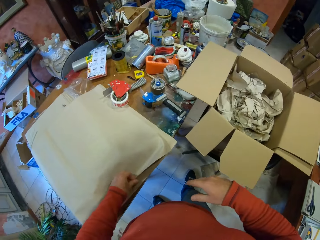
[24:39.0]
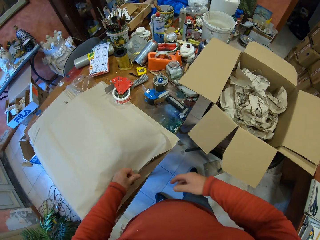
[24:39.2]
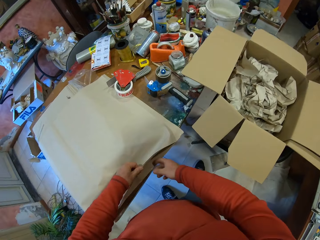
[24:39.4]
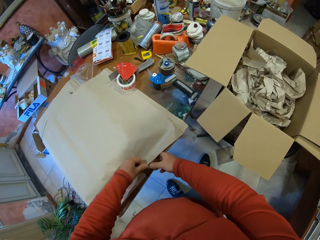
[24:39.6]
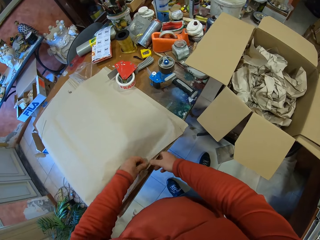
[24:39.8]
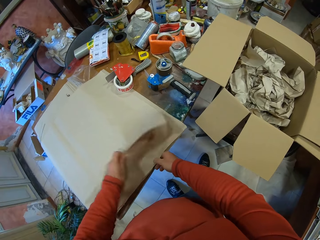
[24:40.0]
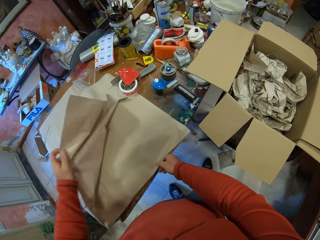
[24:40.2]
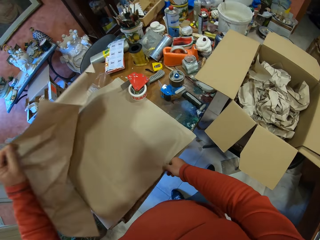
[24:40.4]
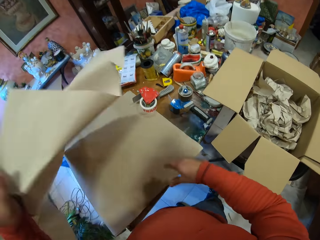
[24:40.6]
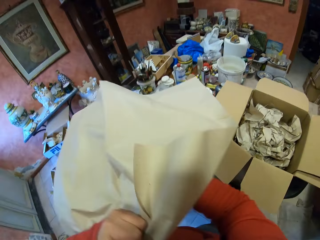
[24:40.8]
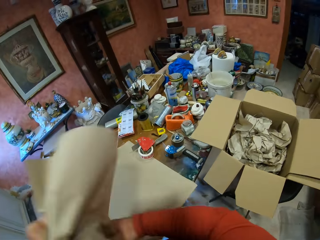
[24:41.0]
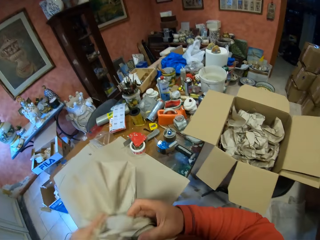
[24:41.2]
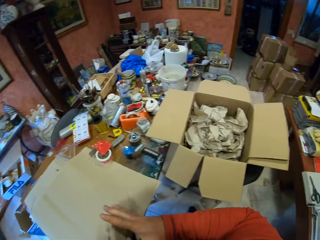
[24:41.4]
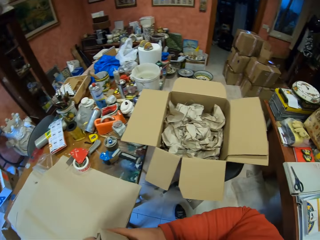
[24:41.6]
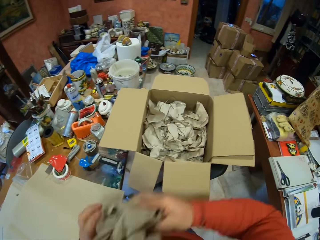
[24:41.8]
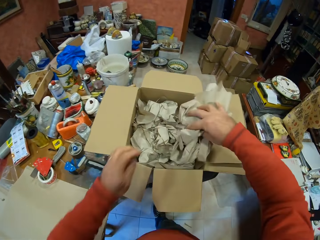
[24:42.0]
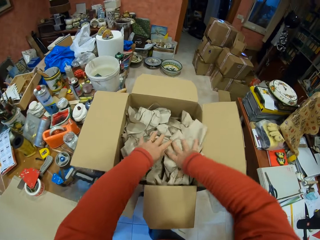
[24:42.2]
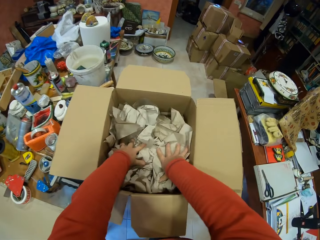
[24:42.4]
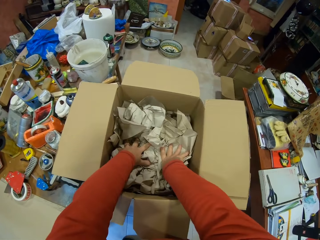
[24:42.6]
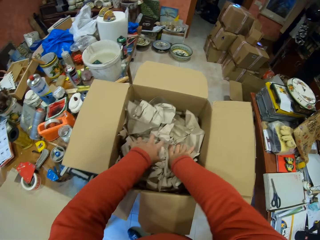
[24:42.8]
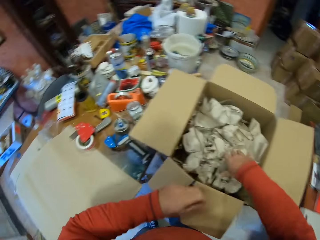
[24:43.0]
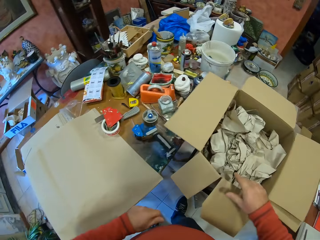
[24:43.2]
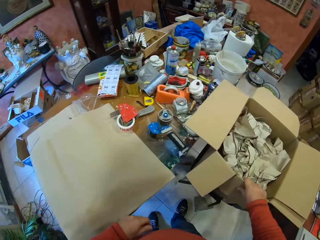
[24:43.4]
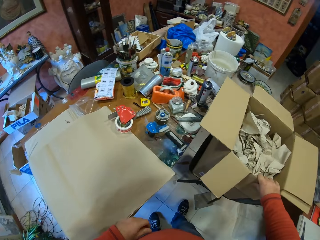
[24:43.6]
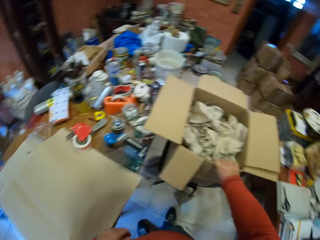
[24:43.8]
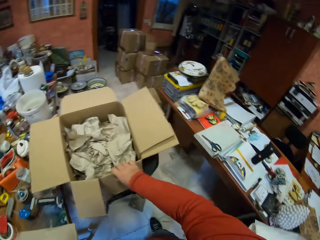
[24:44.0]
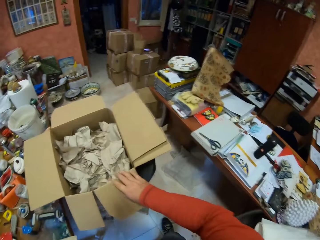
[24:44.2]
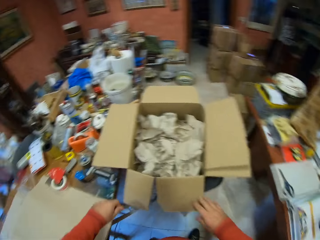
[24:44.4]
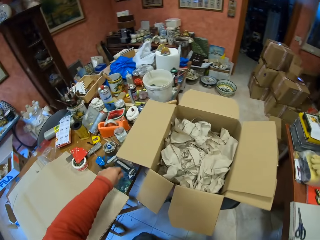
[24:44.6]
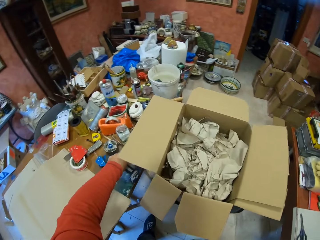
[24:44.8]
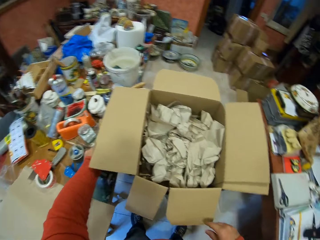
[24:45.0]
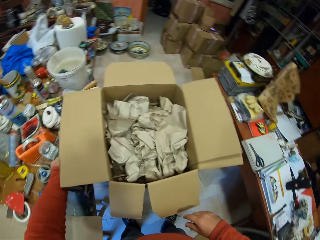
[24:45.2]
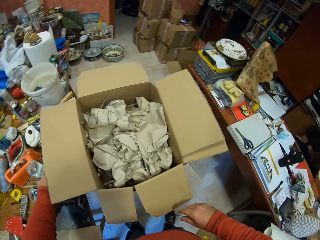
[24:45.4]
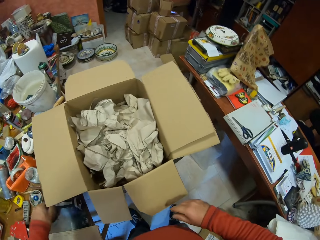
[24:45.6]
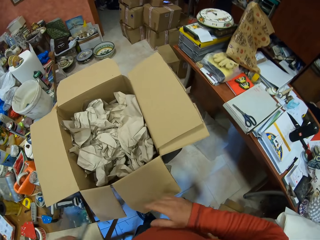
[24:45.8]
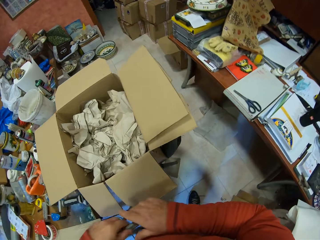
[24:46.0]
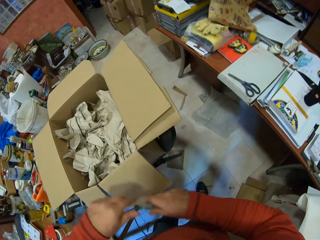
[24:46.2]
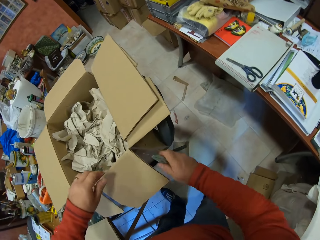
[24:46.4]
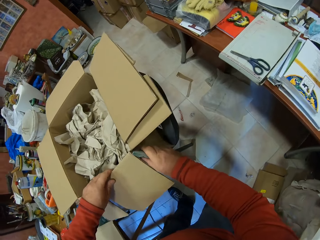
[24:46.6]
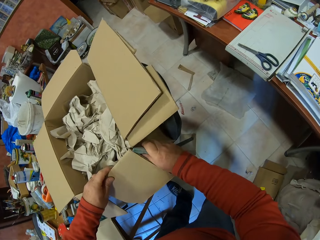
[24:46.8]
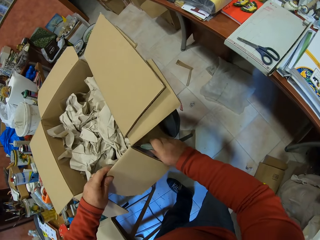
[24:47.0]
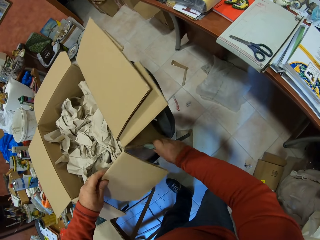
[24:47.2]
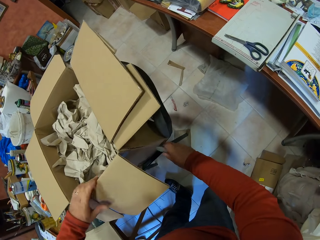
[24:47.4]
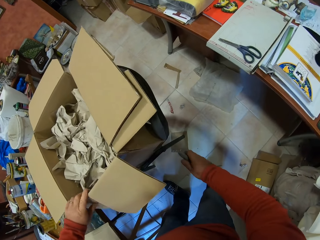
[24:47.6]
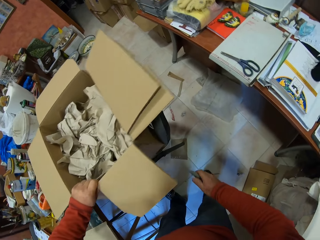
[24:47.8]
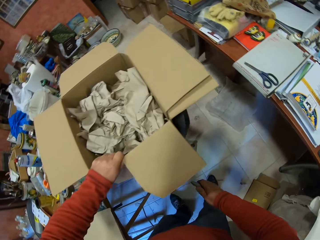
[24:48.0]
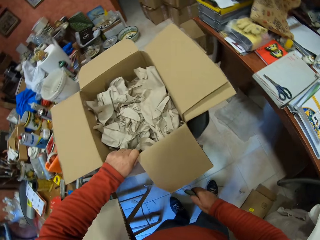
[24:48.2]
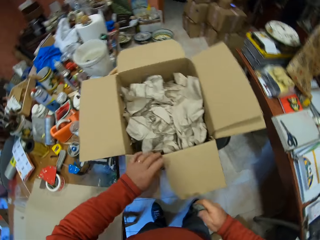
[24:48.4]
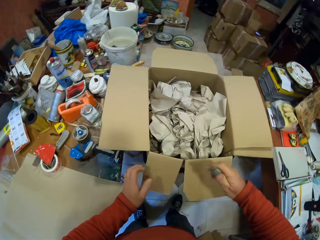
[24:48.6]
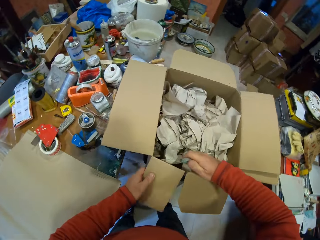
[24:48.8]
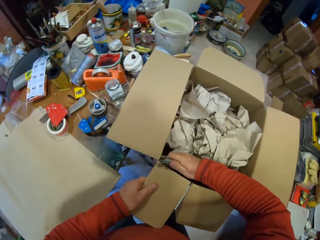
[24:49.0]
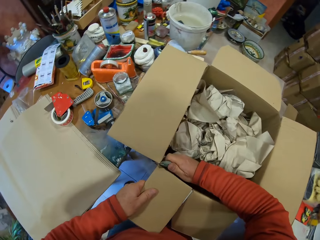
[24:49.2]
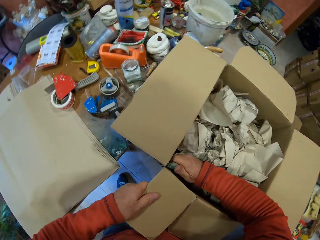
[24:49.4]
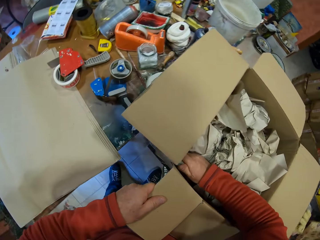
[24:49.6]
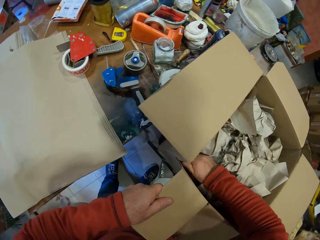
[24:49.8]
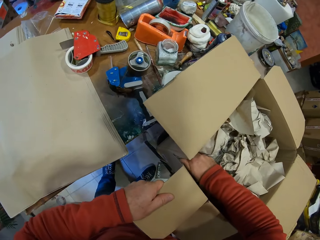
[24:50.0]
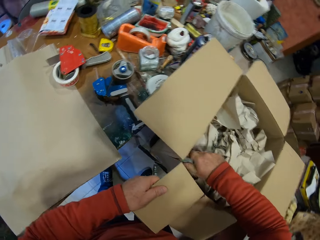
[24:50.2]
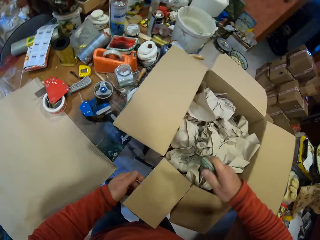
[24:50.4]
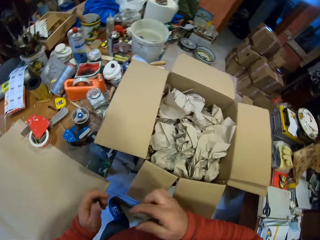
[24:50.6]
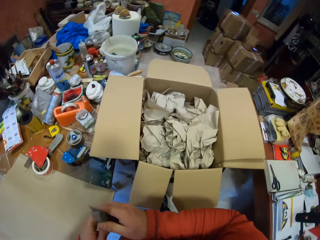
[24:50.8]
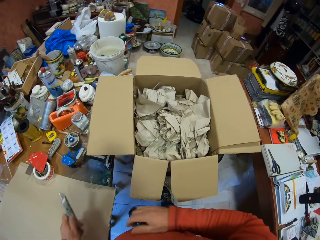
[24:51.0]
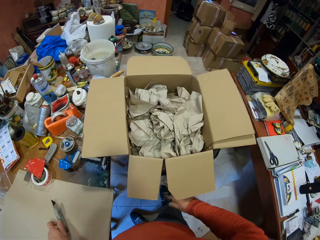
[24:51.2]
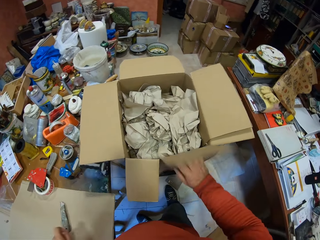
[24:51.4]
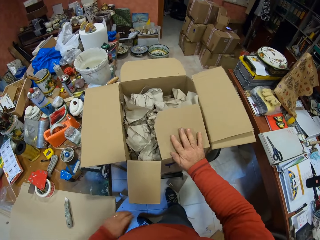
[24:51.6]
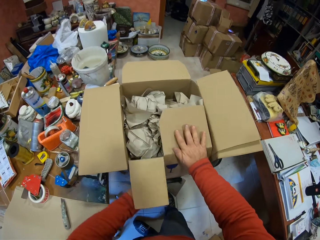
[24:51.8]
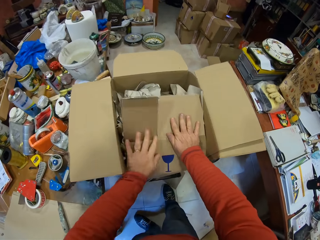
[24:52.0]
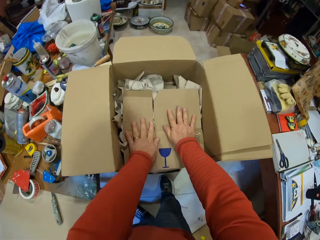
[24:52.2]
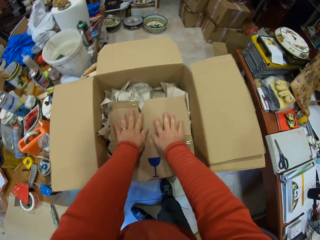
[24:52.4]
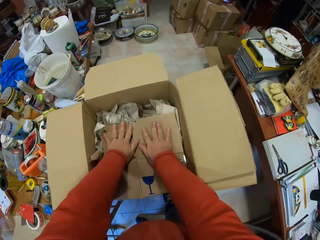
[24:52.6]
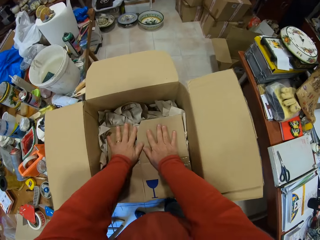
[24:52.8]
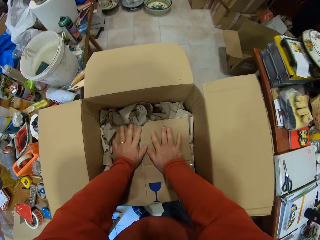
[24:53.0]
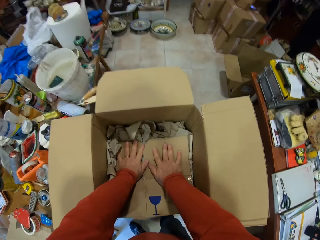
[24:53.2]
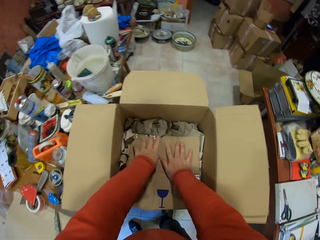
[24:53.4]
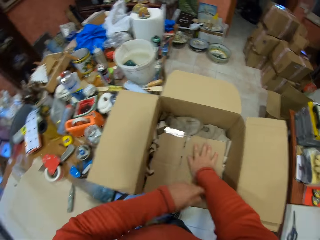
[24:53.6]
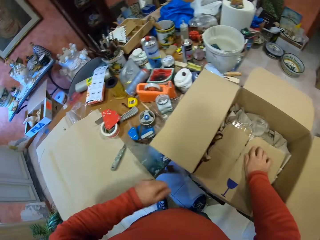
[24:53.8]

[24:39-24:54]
The camera wearer folds the fabric. They put the fabric in the box. They move the box. They pick up the cutting knife from the table. They cut the box. They move the box. They turn the box. They cut the box. They place the knife on the table. They press the box and cover the box with the hands.

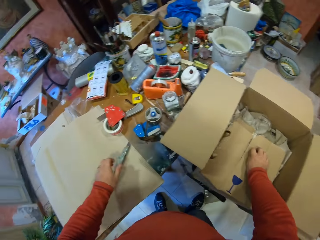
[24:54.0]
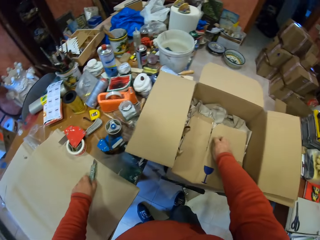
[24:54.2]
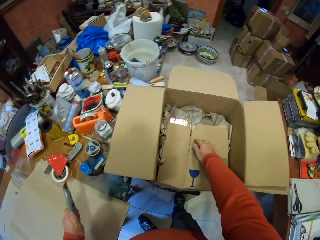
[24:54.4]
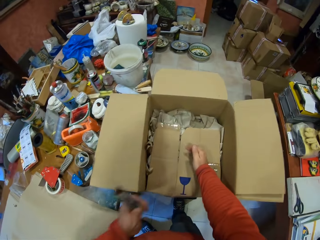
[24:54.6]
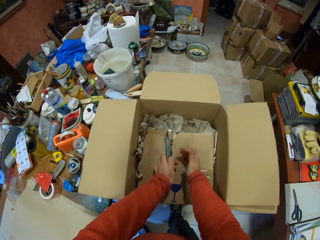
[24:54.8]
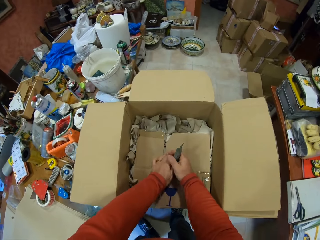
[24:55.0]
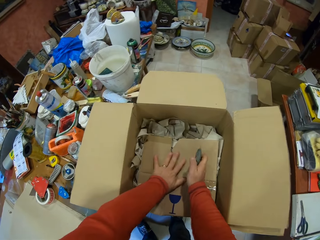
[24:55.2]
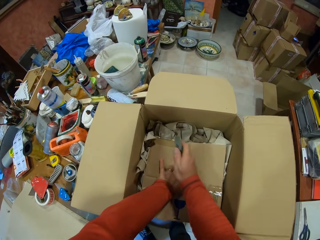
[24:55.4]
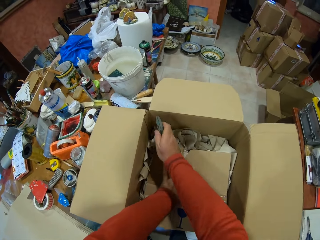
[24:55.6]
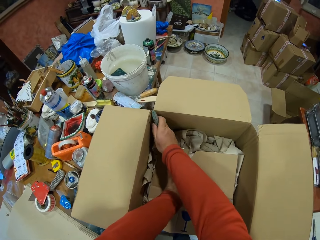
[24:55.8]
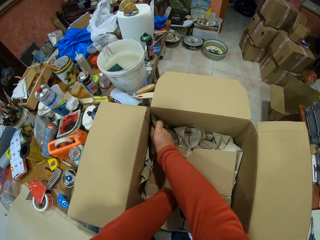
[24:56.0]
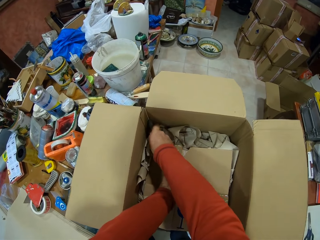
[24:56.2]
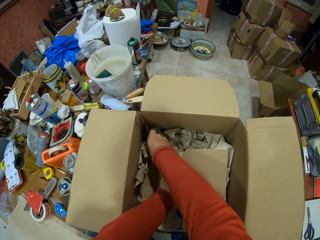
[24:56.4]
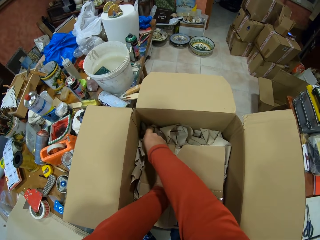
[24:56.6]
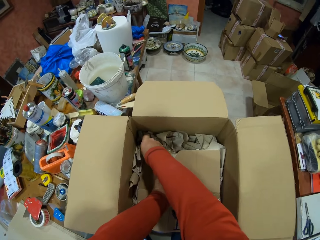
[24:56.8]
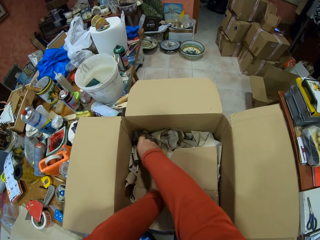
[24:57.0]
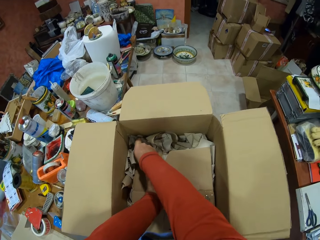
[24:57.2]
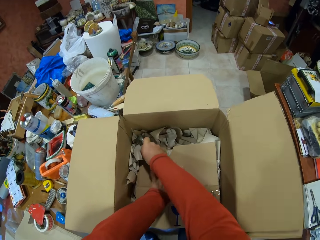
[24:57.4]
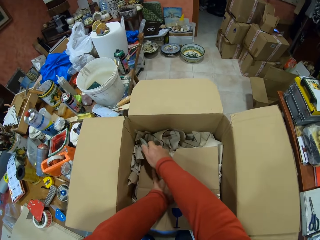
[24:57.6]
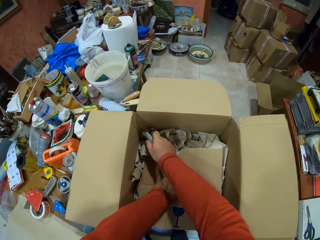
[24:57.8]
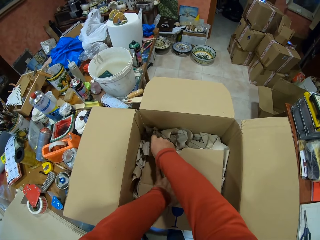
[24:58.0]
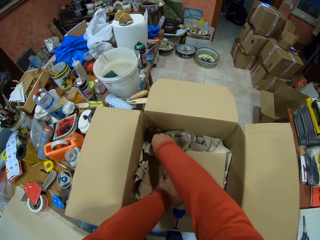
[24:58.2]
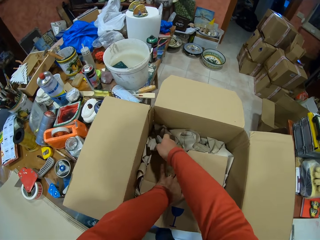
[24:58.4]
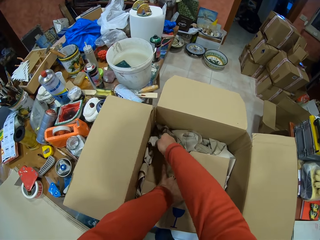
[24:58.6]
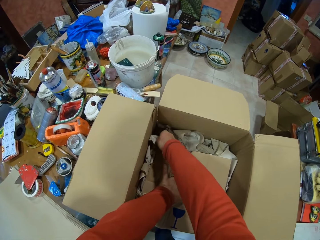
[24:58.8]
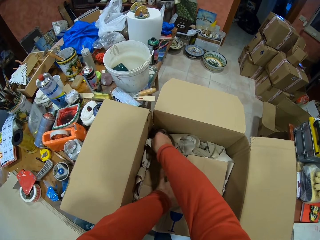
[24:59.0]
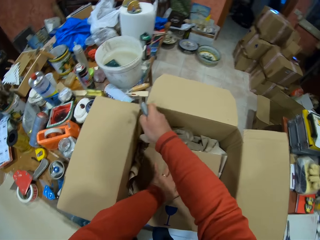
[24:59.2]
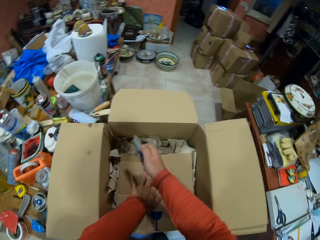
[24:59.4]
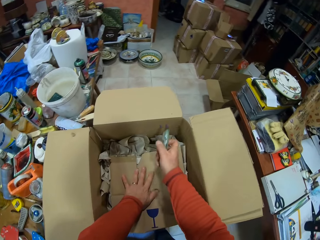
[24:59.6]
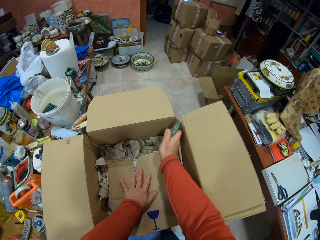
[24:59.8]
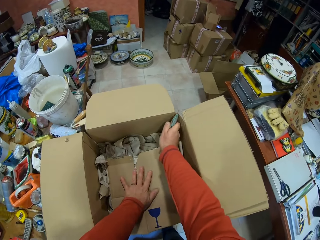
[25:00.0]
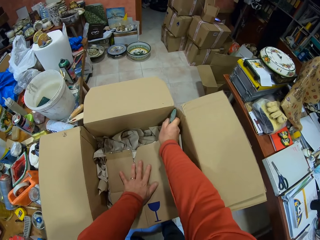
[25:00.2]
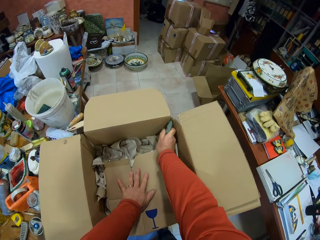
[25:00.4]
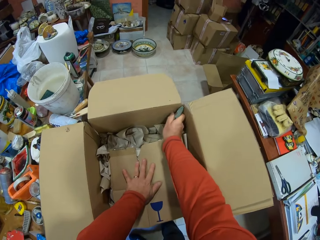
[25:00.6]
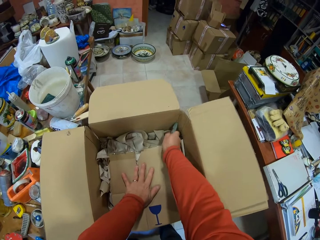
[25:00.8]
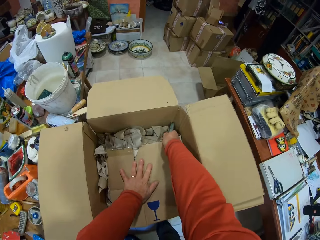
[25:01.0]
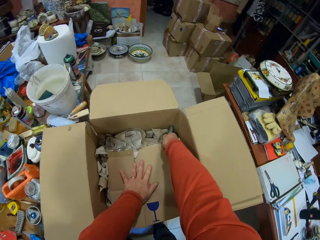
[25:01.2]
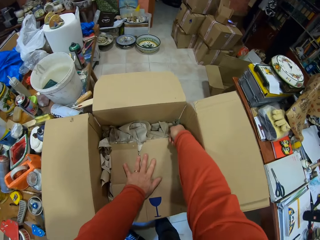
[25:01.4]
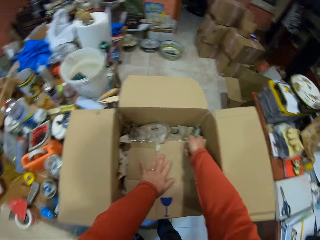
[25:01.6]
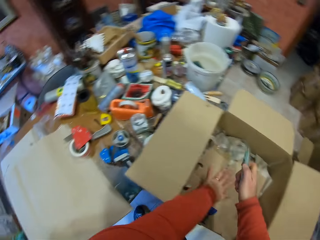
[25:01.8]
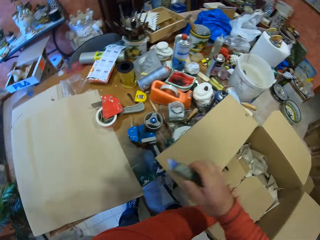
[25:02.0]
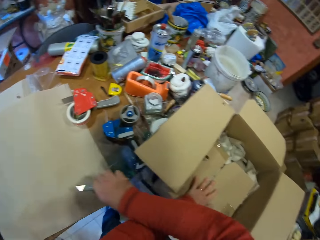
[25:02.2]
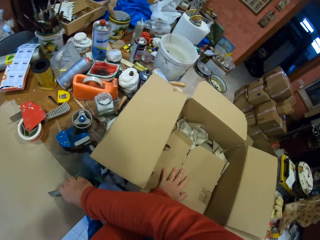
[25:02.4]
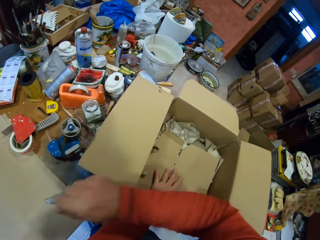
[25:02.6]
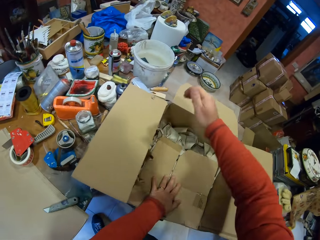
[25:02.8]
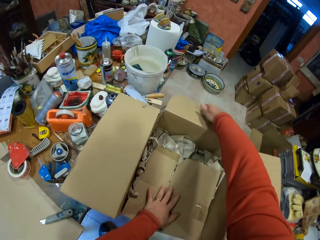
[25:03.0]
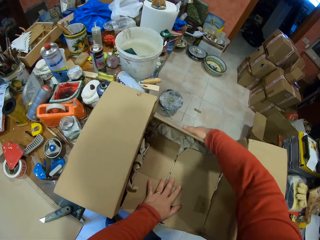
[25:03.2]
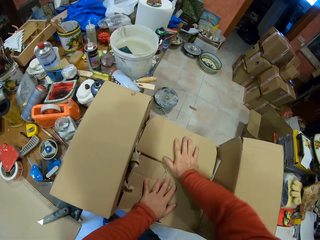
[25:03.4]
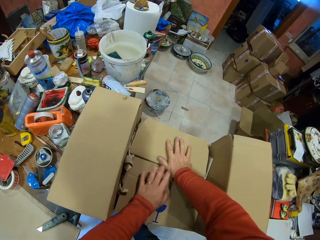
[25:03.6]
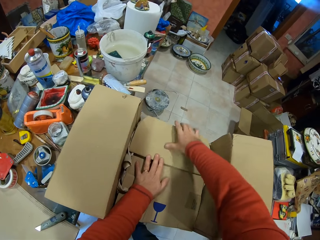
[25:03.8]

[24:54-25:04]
The camera wearer picks up the knife. They cut the box. They place the knife on the table.
